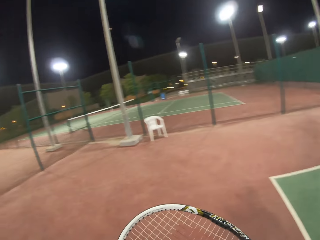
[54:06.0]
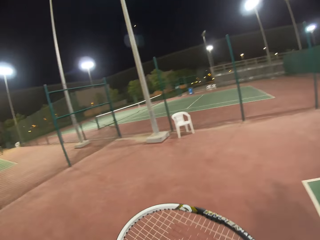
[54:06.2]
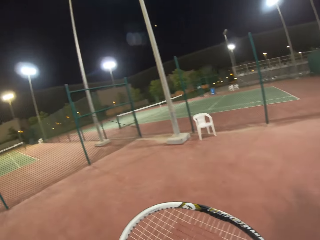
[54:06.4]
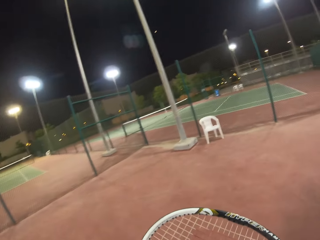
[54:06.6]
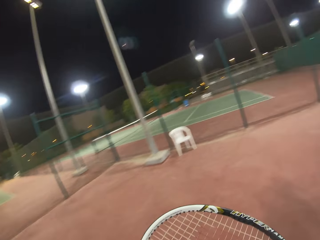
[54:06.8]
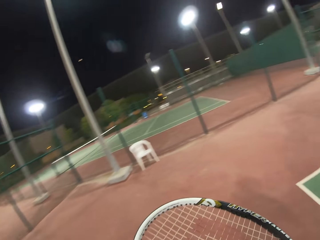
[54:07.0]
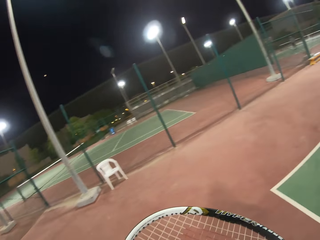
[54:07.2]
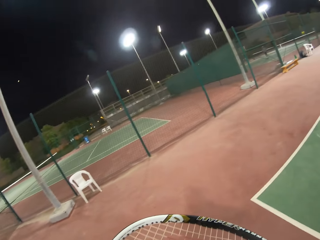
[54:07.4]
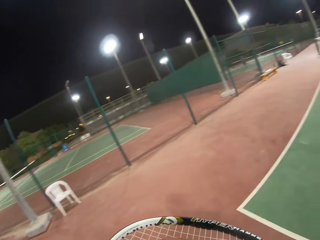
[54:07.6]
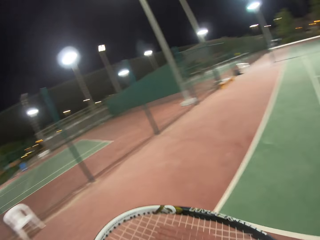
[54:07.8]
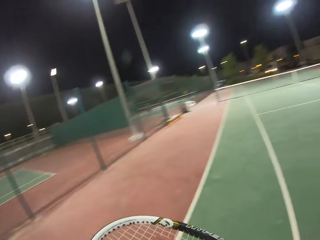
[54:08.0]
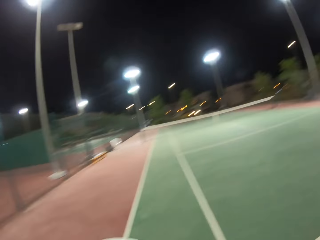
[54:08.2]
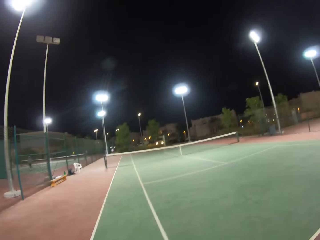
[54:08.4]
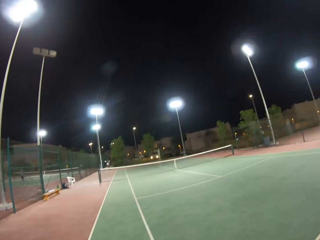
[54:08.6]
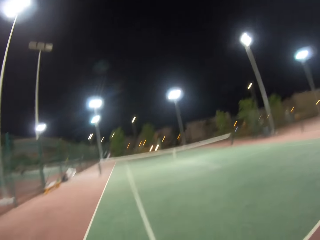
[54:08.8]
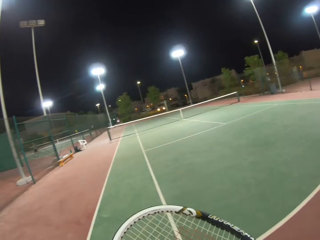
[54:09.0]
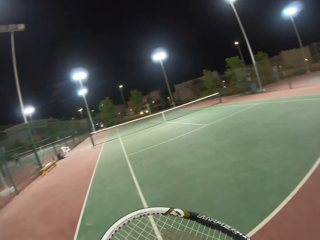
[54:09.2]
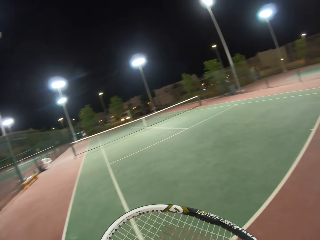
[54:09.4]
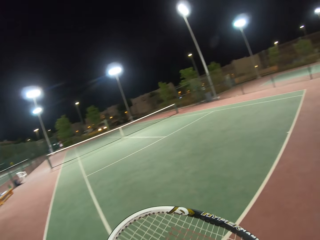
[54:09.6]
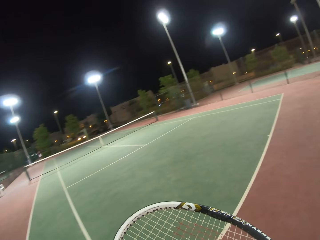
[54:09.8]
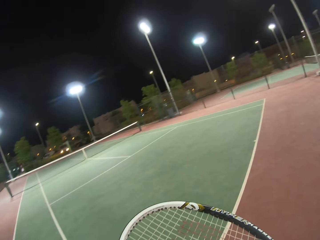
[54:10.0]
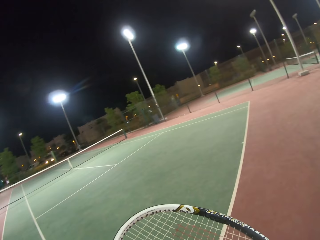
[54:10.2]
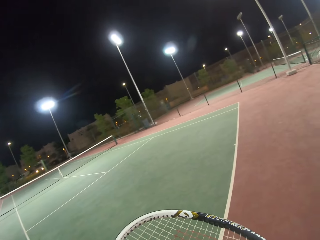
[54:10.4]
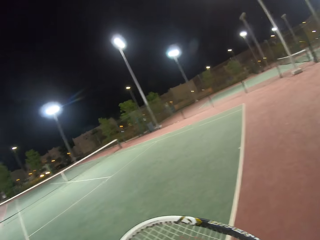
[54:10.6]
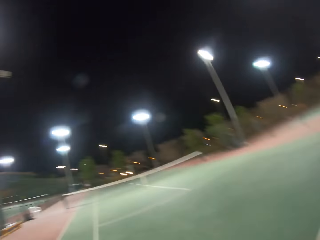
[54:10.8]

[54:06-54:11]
The camera wearer moves around.

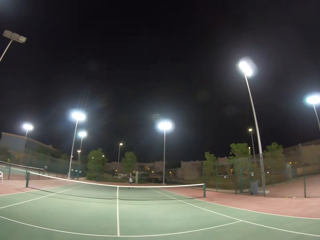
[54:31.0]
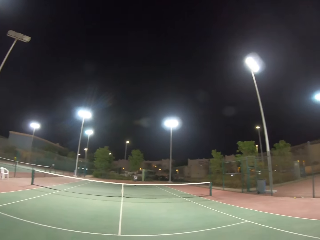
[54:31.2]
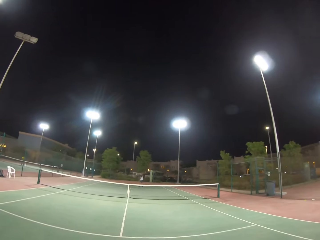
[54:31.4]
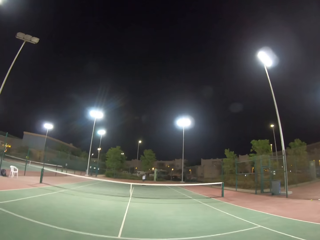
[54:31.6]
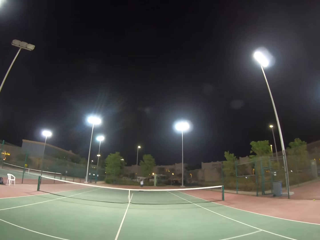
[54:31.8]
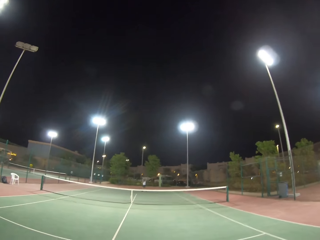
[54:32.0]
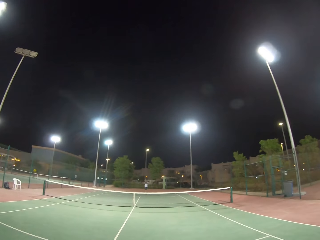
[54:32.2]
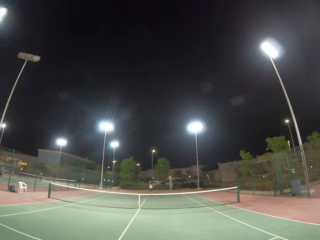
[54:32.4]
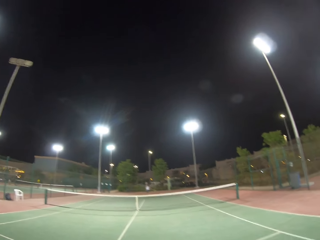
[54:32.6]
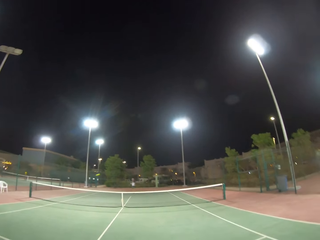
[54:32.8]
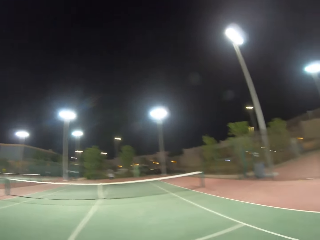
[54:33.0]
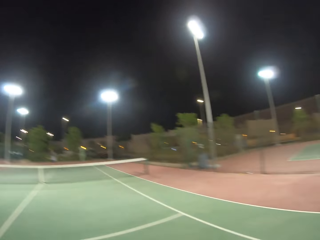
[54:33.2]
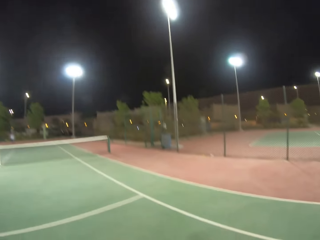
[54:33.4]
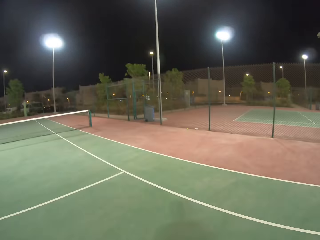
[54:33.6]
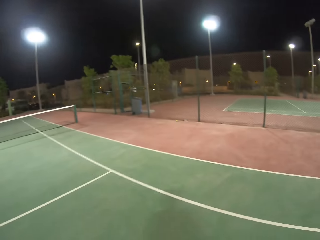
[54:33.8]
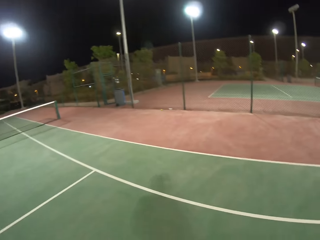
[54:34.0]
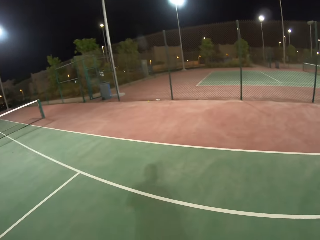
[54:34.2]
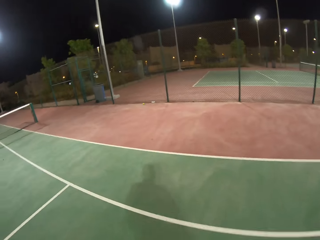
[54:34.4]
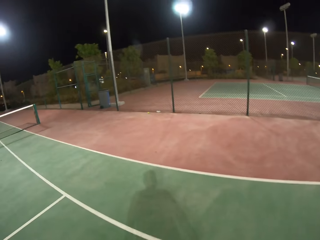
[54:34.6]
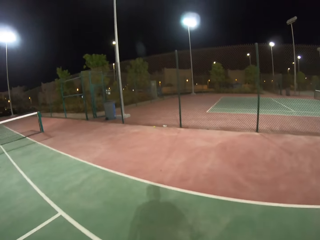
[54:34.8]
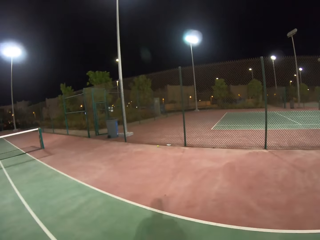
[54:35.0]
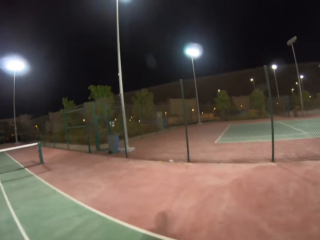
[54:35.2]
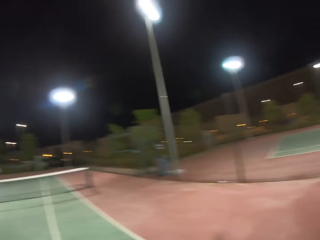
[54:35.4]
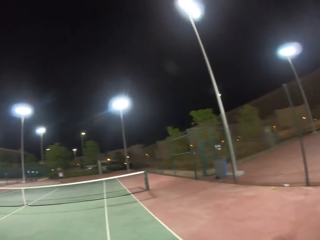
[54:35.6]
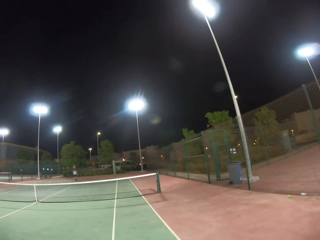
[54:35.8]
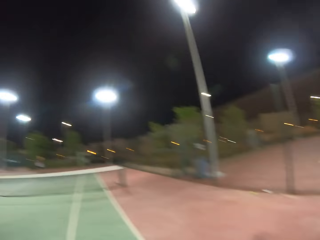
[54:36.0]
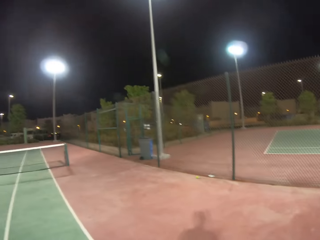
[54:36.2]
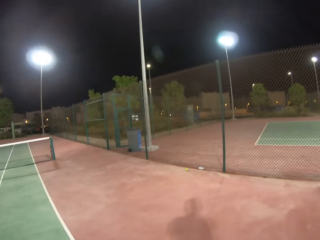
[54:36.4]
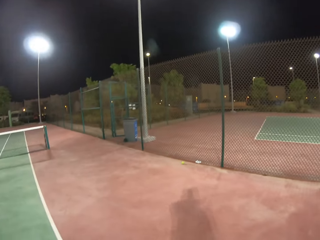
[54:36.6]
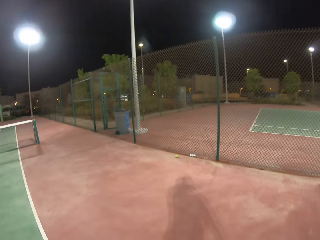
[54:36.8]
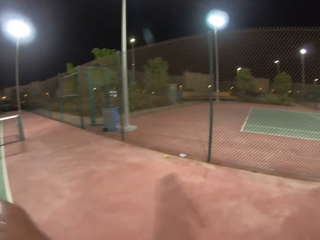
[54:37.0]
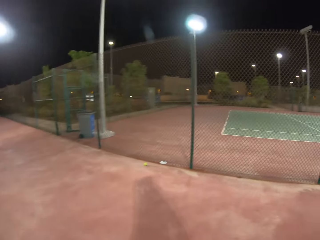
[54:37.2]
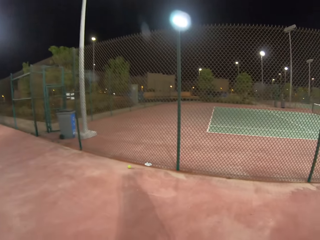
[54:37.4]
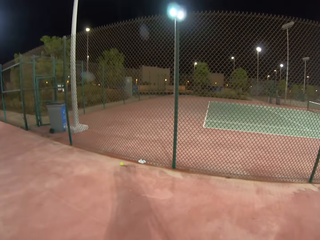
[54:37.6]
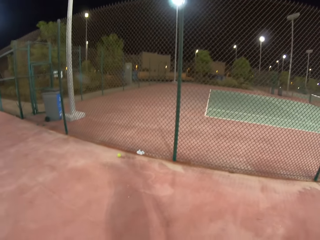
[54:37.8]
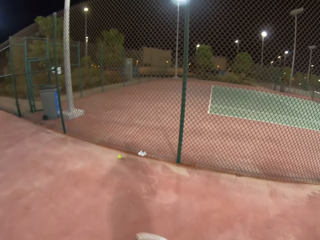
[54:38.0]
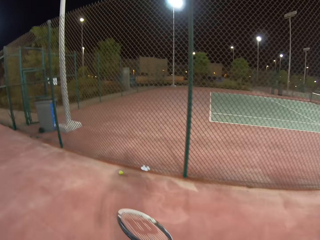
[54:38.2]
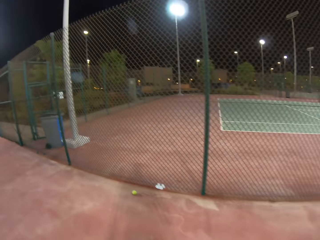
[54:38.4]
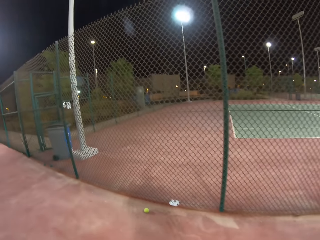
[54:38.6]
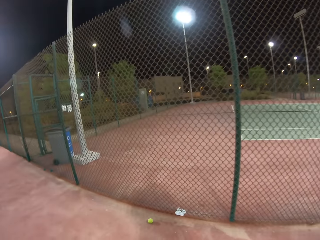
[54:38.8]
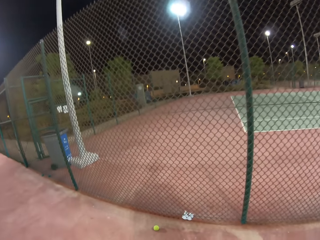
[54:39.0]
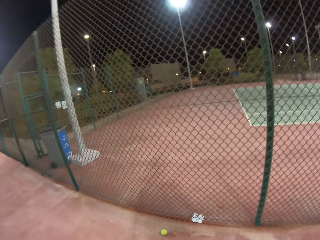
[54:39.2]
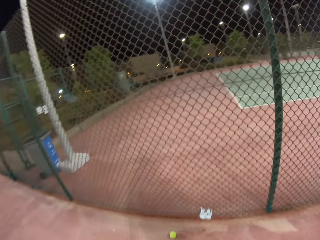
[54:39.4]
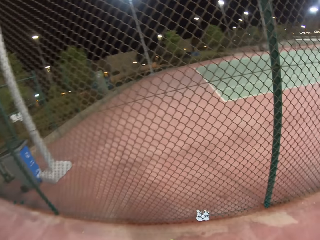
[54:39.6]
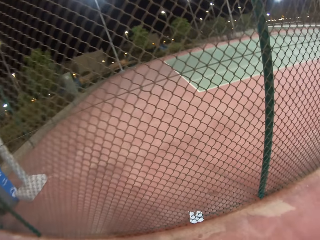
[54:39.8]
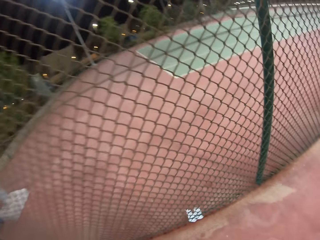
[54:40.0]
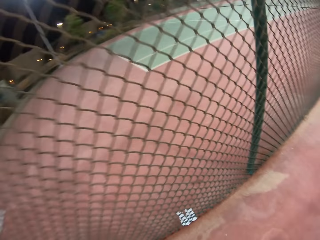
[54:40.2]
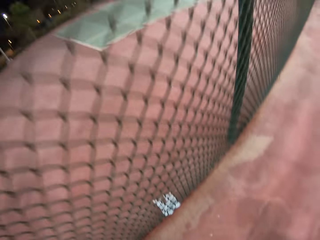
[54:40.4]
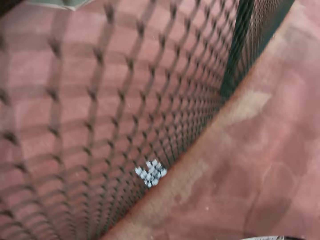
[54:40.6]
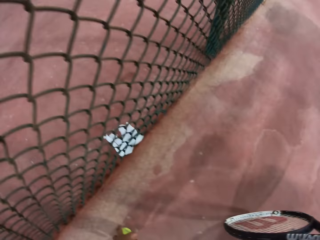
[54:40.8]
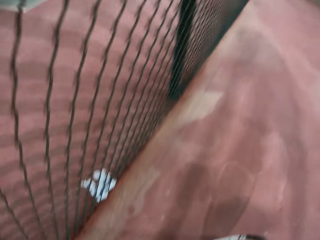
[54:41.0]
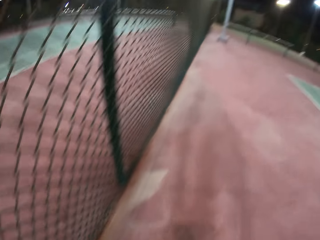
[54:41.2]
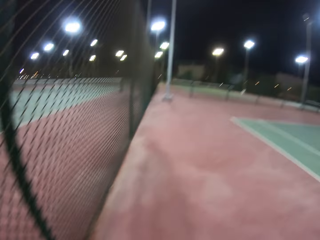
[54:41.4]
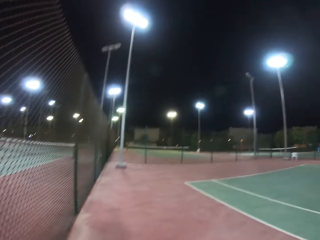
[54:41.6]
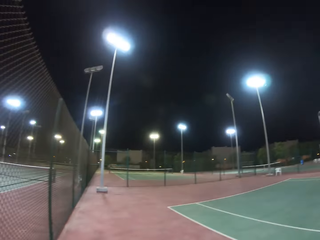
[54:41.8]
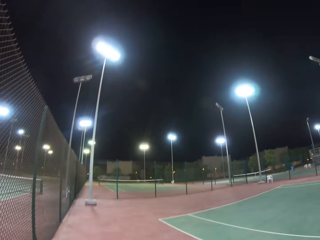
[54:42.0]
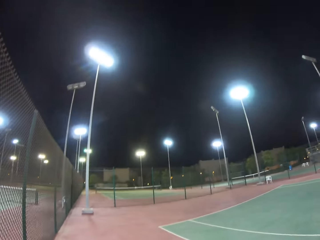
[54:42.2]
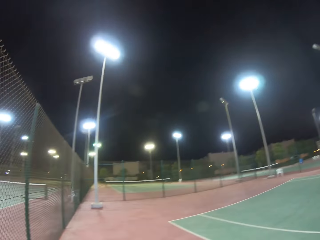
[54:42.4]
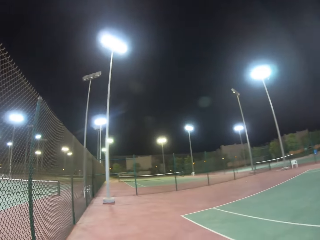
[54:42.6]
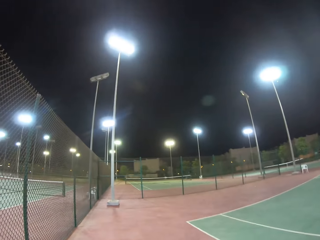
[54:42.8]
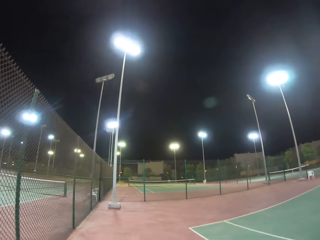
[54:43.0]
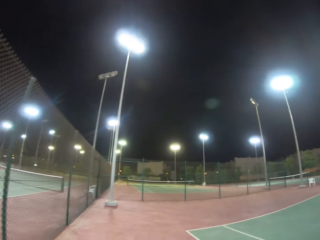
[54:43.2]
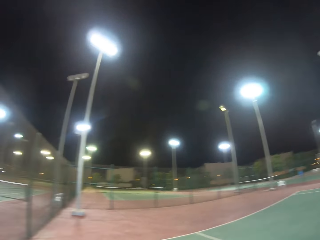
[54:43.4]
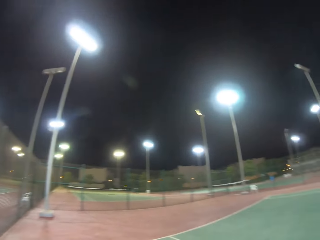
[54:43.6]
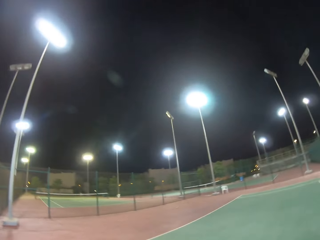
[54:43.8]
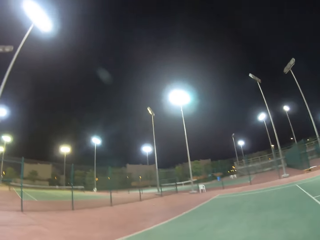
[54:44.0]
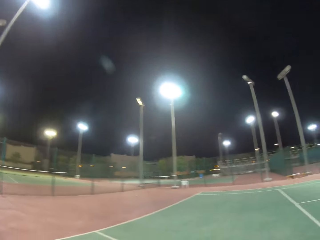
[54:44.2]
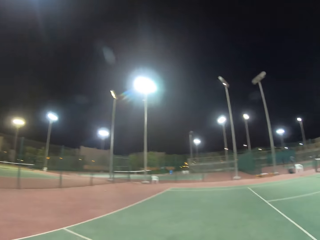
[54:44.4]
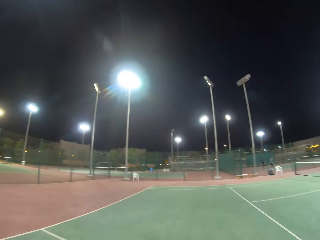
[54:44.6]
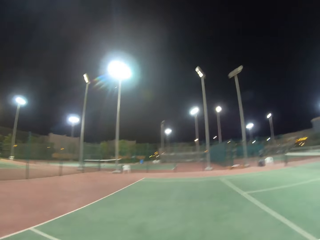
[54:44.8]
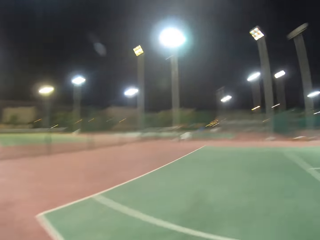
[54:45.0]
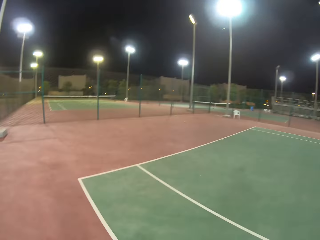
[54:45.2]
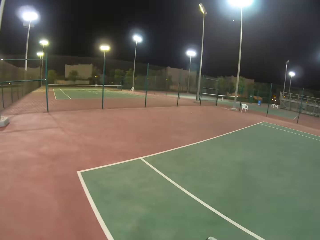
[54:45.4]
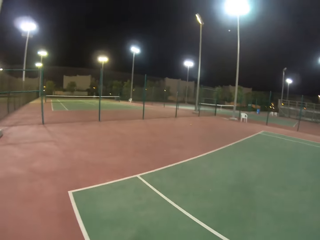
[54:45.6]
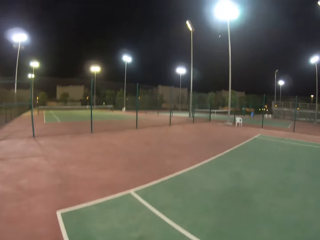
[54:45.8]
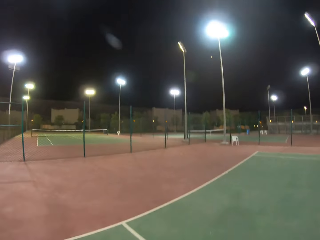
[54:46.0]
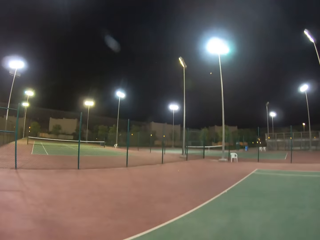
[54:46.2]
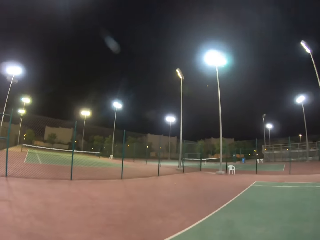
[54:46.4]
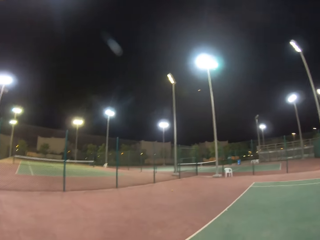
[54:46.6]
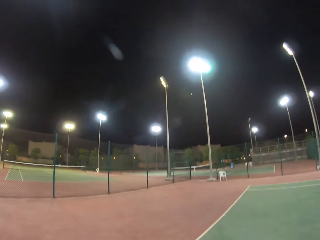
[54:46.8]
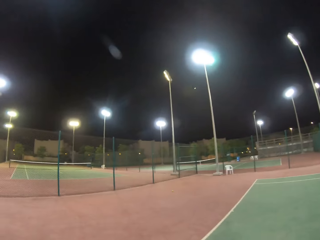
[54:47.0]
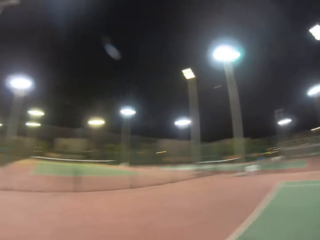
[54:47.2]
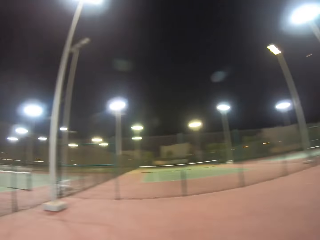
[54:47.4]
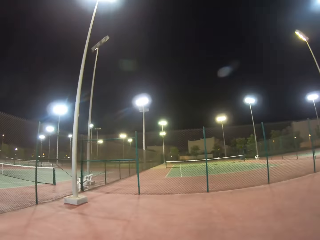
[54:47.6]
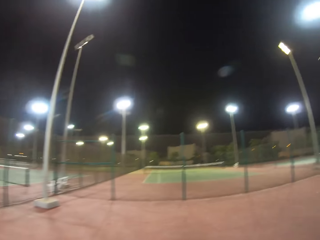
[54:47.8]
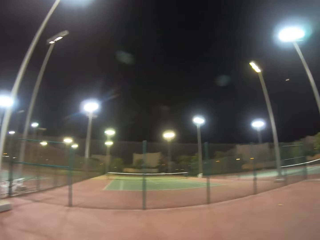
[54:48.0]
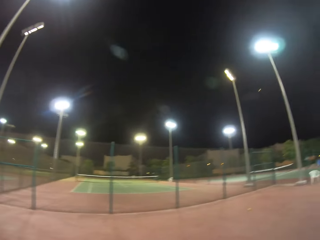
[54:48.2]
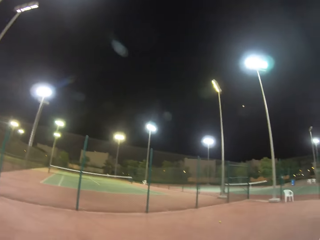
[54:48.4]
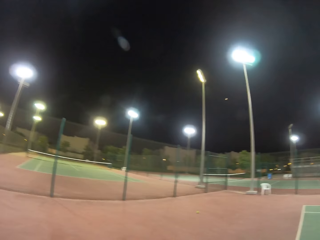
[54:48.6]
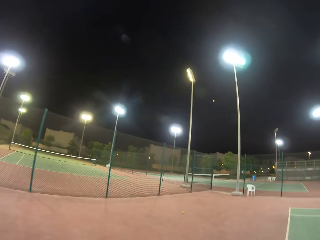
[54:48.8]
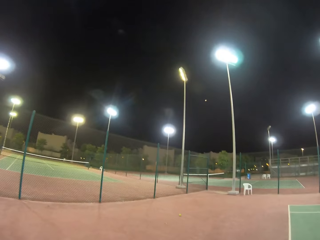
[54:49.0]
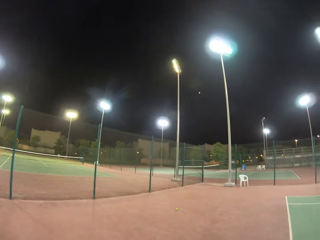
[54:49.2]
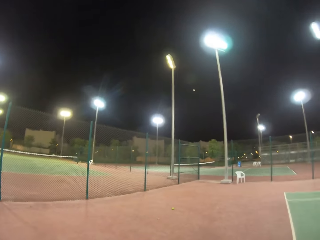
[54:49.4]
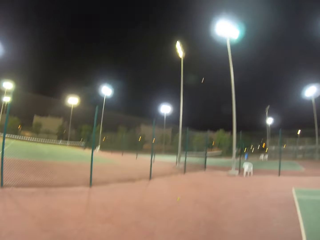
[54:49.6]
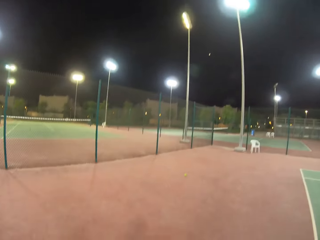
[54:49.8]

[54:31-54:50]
A person throws a tennis ball towards the camera wearer. The camera wearer walks around the tennis ball court. They look at the person, walk towards the perimeter fence and pick up a tennis ball. They walk inside the tennis ball court.
